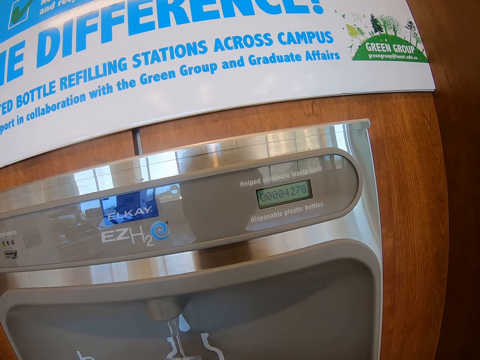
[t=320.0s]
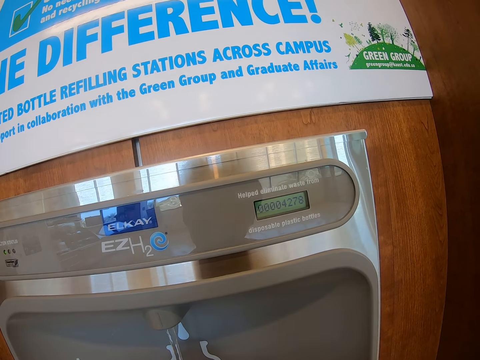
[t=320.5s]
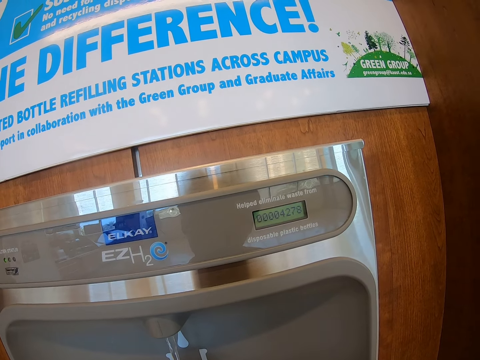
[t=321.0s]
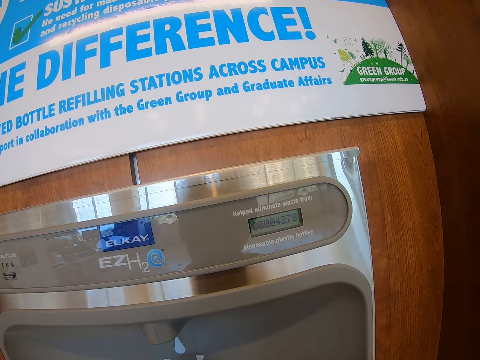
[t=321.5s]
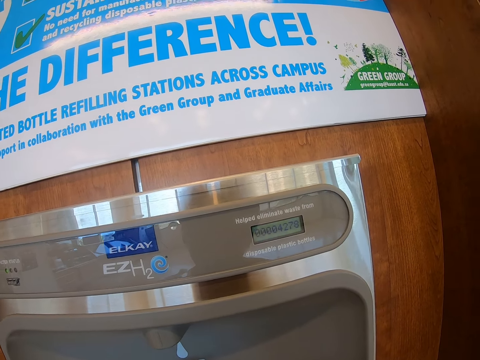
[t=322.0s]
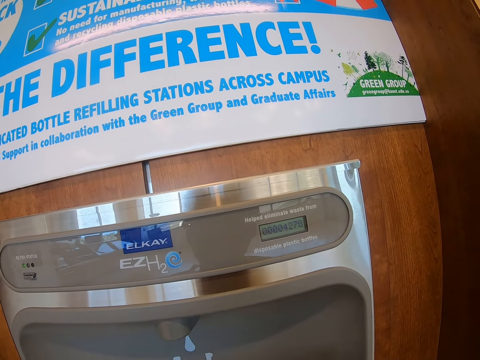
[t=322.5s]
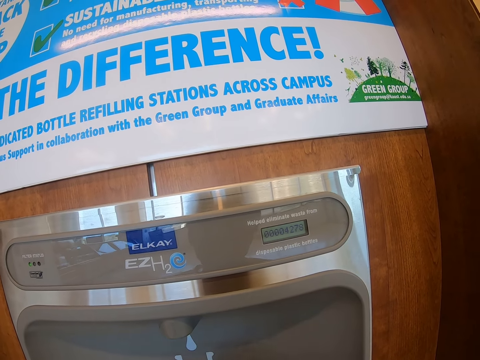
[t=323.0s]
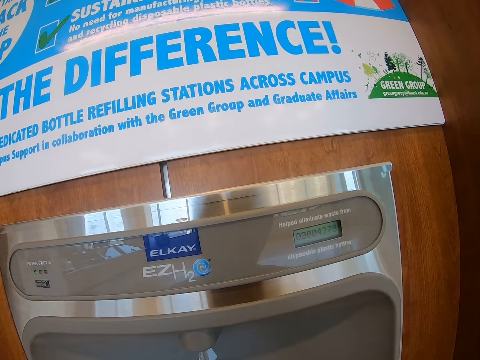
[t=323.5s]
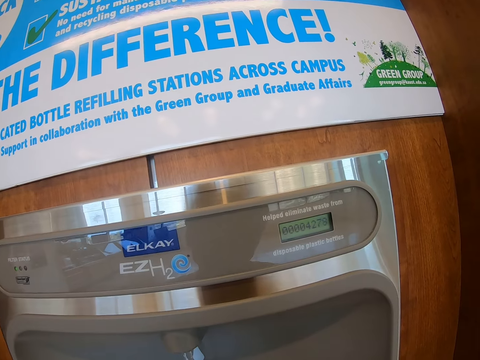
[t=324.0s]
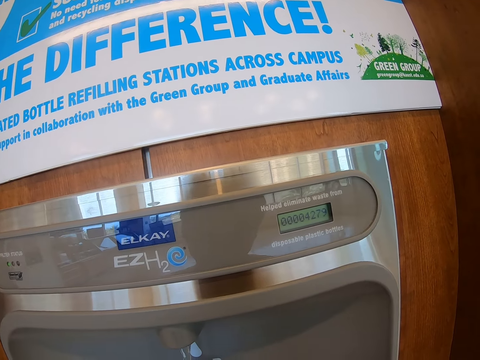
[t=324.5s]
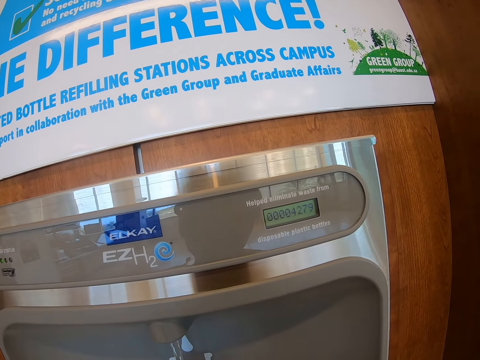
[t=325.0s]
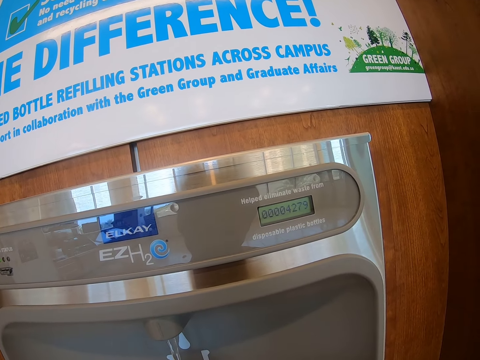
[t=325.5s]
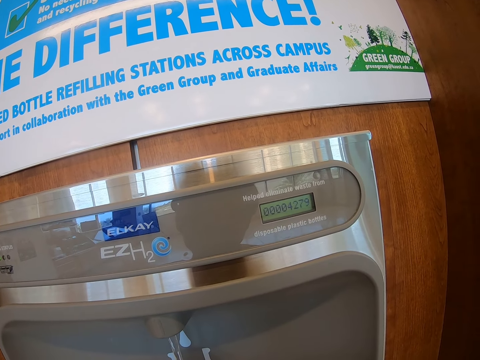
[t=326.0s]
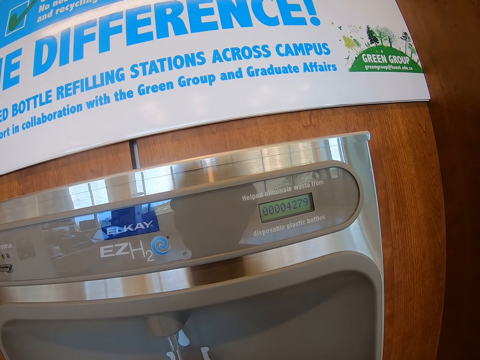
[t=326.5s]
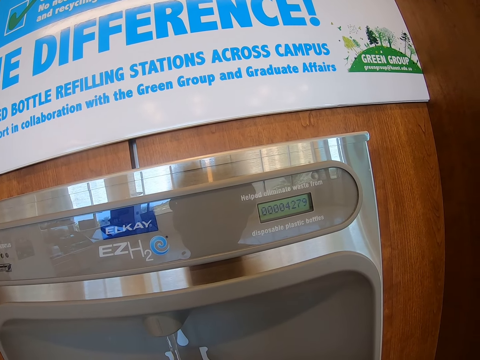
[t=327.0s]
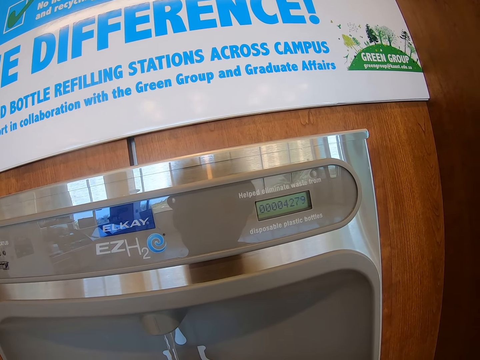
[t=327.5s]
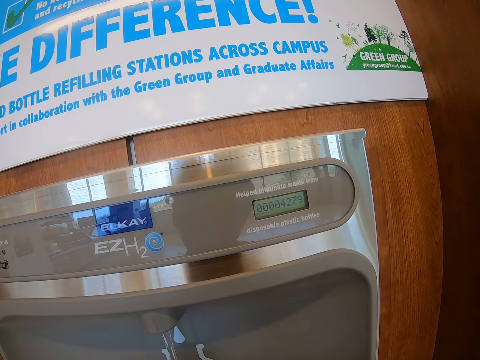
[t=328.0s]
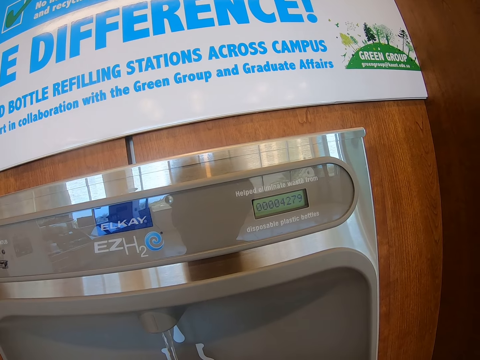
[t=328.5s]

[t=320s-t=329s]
The camera wearer removes the water bottle from the dispenser. They fetch water from the water dispenser.

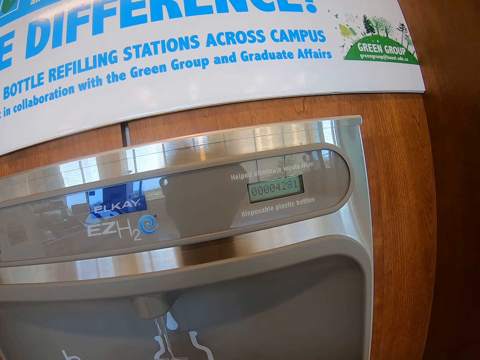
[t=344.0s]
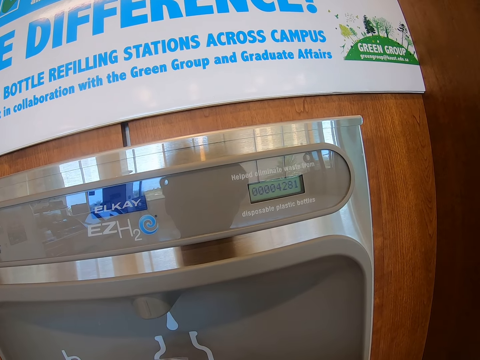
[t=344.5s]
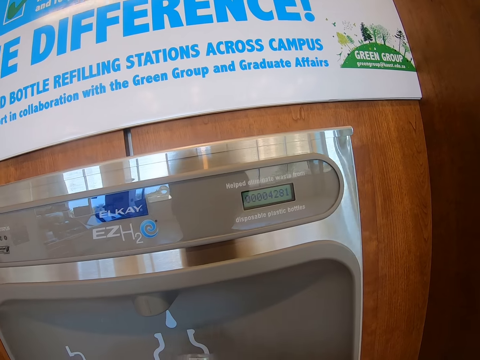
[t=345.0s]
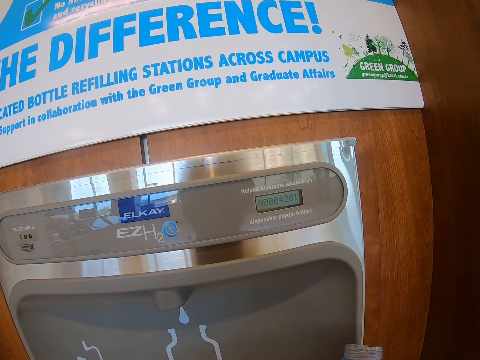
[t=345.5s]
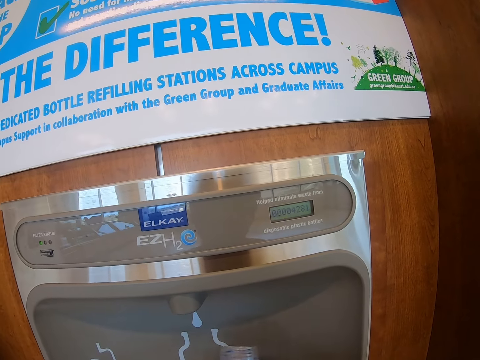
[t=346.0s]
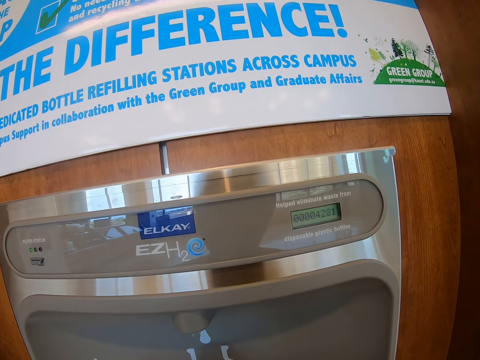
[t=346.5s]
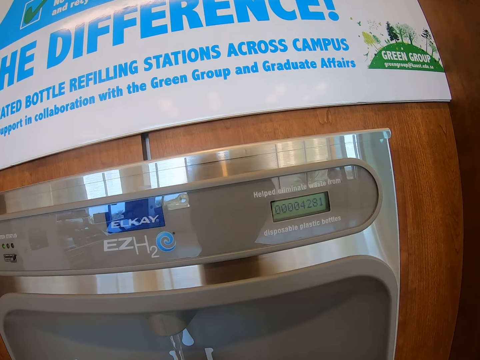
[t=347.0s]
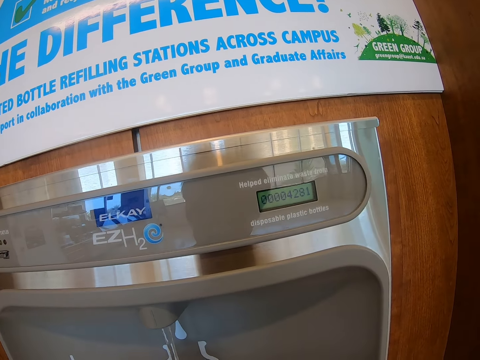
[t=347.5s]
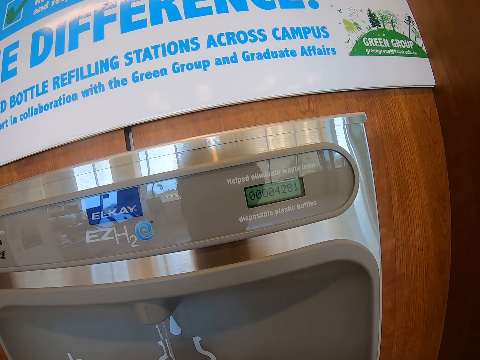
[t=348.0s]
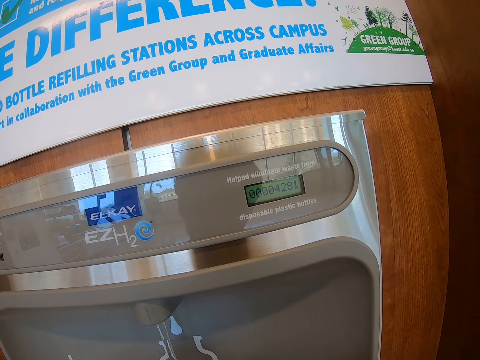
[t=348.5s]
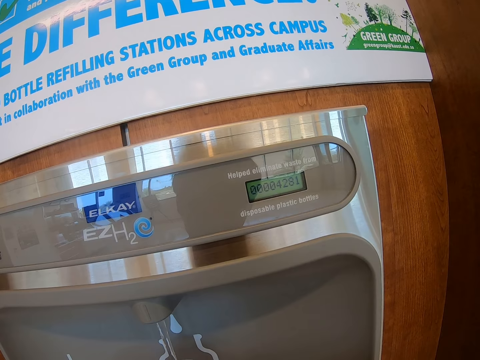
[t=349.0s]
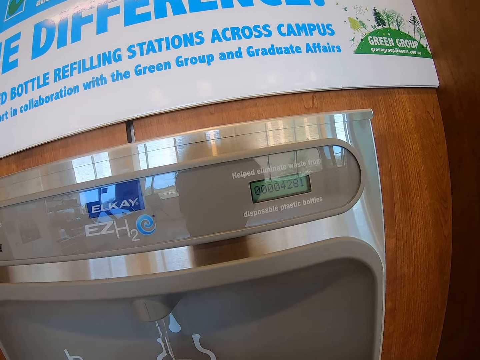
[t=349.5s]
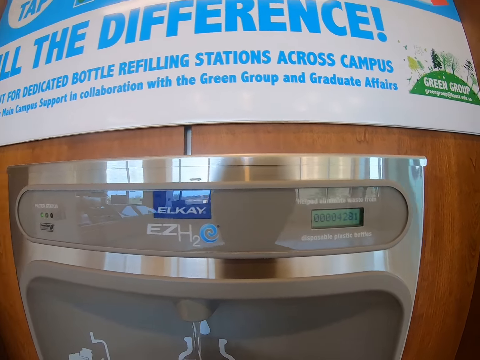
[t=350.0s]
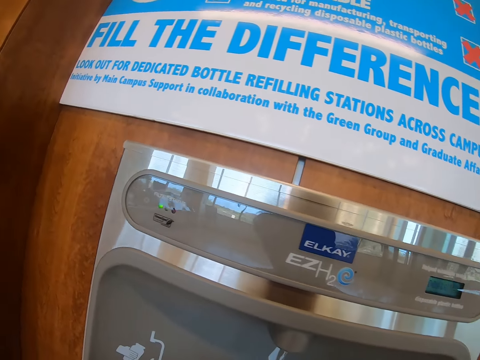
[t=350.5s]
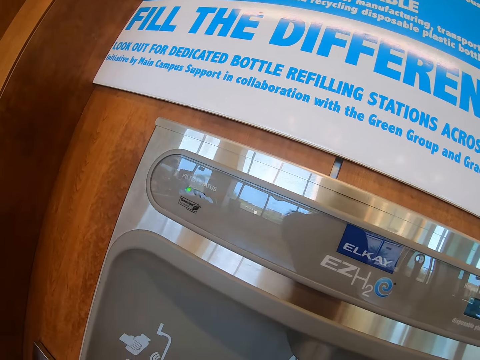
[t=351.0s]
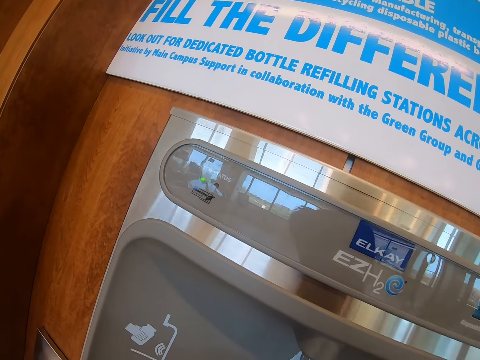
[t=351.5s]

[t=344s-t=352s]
The camera wearer removes the water bottle from the dispenser. They fetch water from the water dispenser.

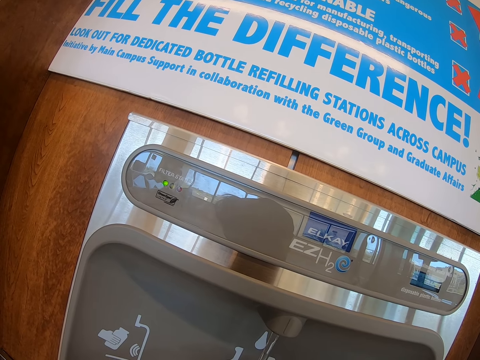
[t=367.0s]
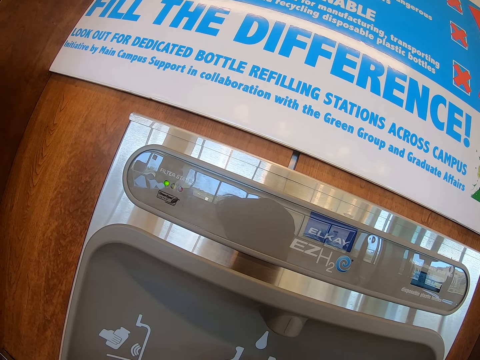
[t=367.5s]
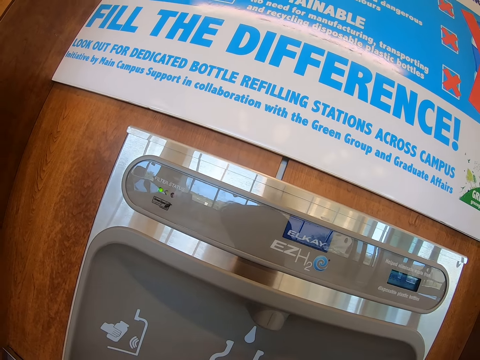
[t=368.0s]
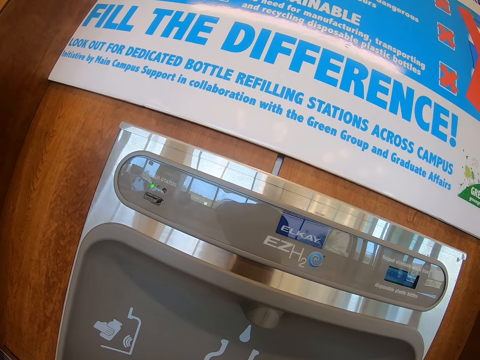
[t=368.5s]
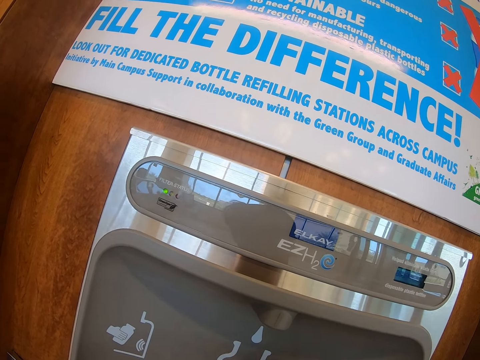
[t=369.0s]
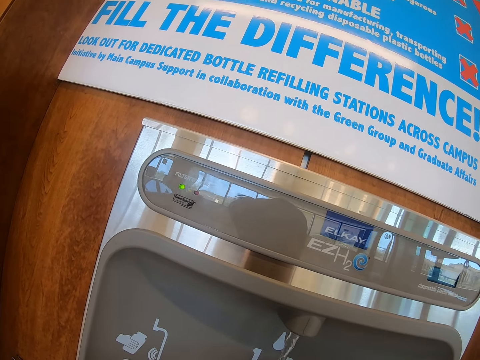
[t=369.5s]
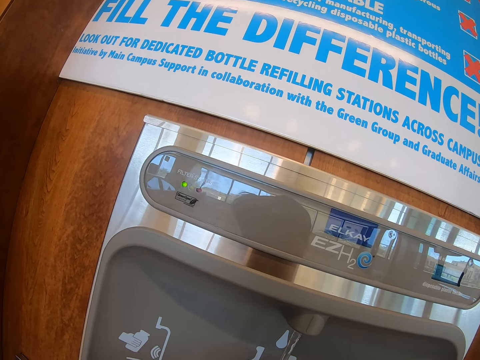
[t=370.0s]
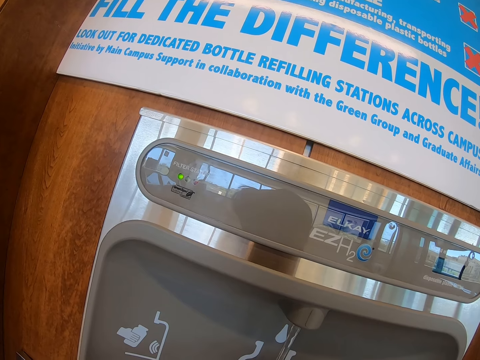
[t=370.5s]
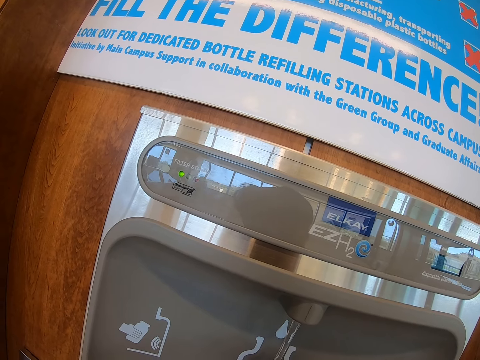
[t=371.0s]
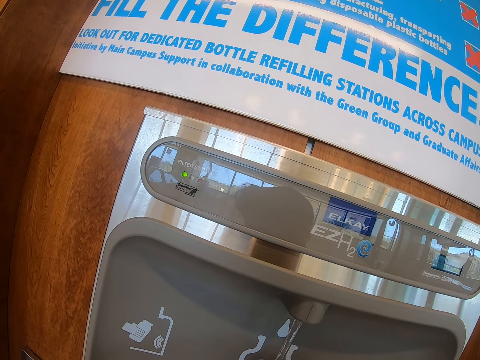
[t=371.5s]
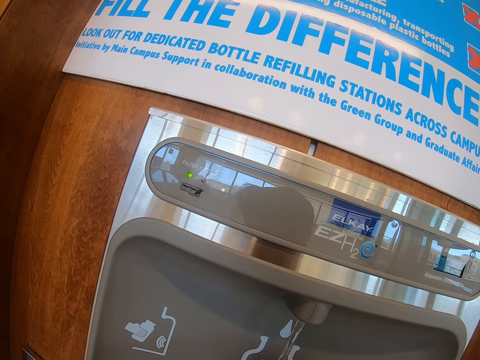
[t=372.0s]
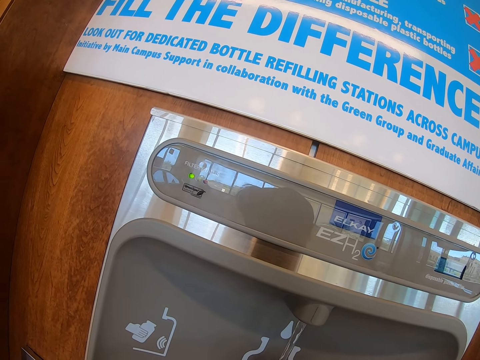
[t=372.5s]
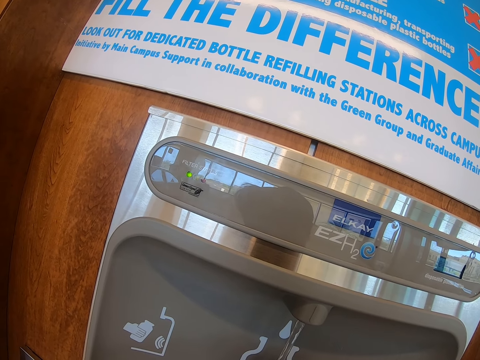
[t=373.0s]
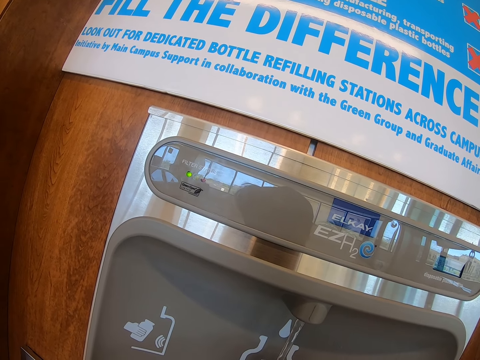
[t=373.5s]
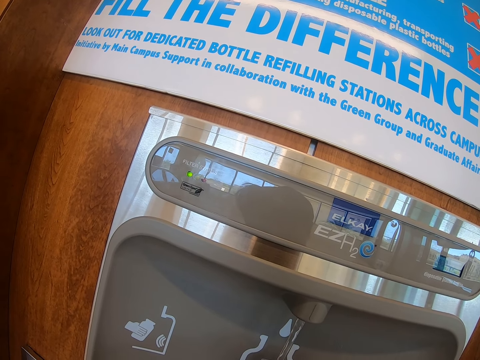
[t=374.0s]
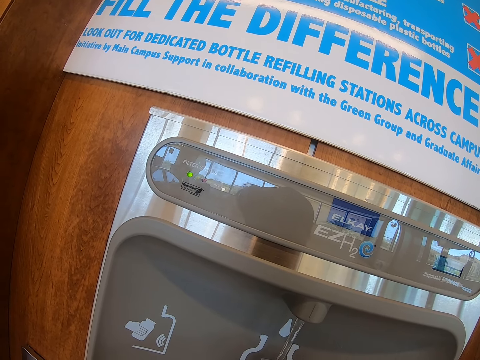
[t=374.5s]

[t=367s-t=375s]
The camera wearer removes the water bottle from the dispenser. They fetch water from the water dispenser.

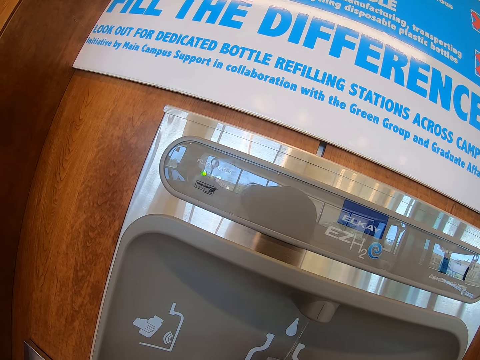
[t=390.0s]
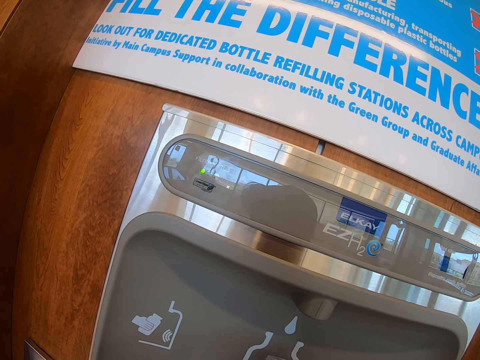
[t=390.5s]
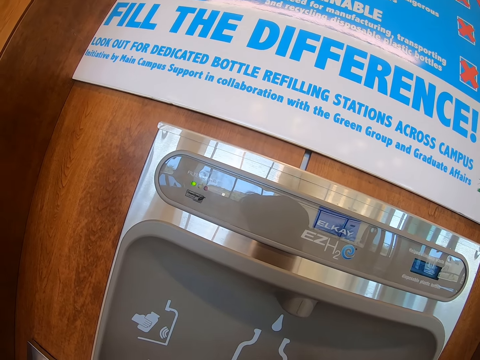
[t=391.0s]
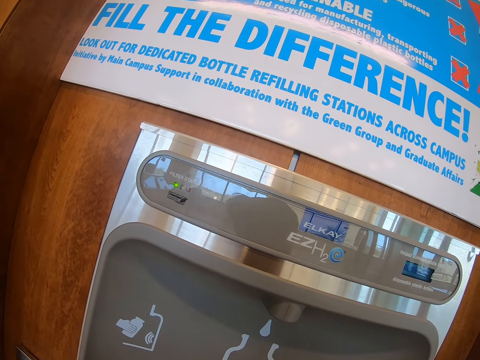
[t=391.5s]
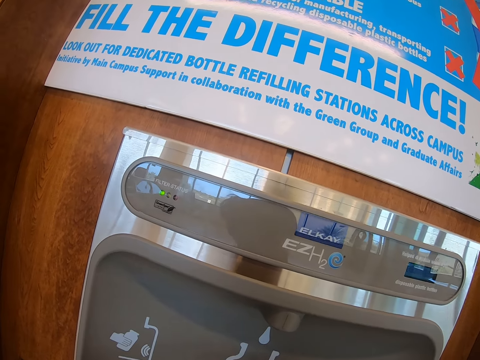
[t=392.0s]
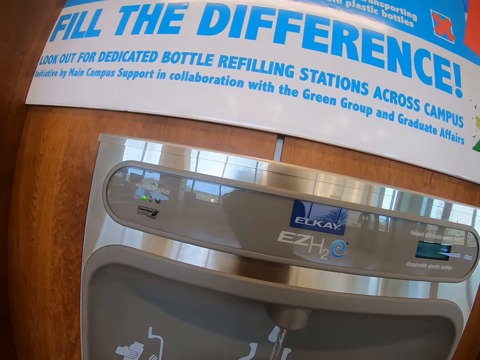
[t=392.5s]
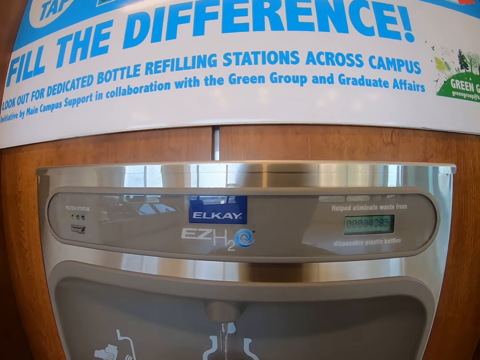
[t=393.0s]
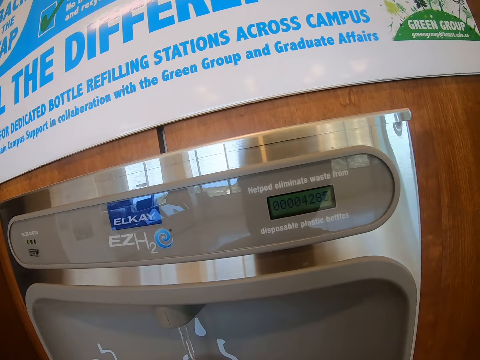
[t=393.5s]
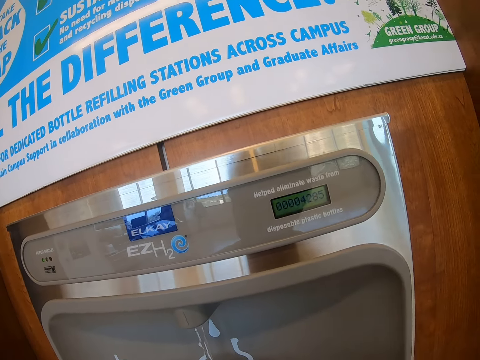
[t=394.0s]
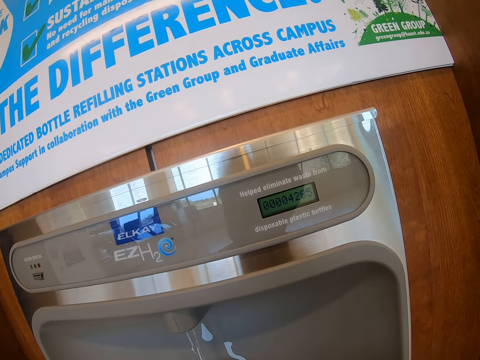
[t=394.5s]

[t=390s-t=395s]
The camera wearer removes the water bottle from the dispenser. They fetch water from the water dispenser.
